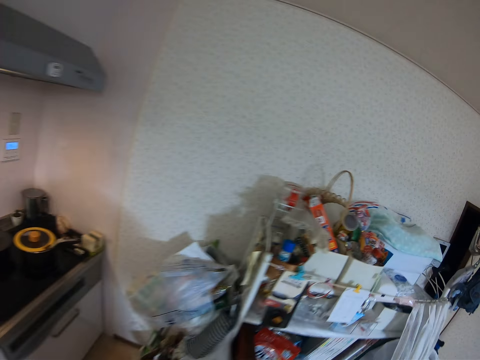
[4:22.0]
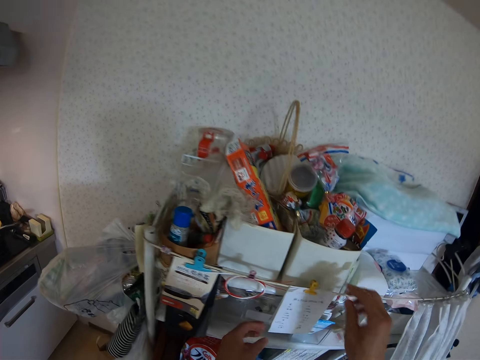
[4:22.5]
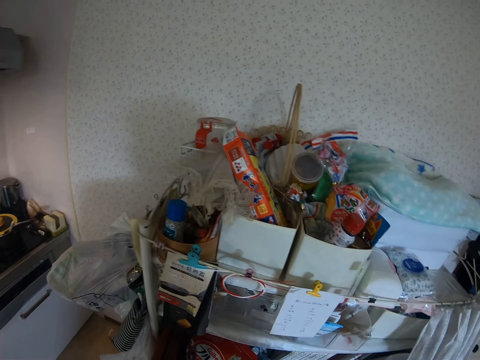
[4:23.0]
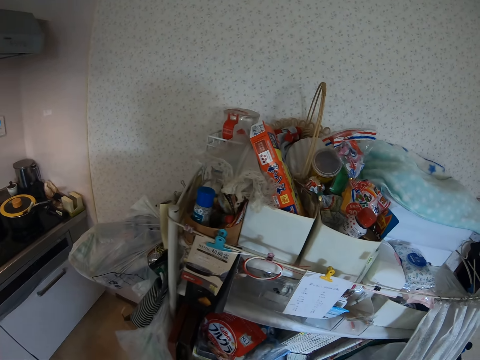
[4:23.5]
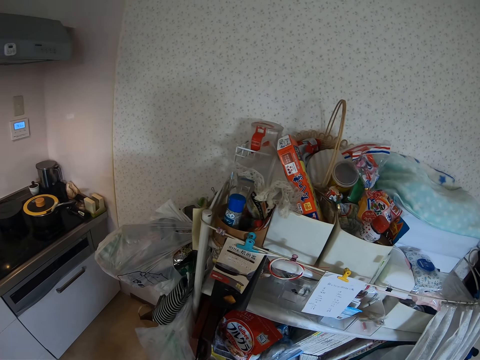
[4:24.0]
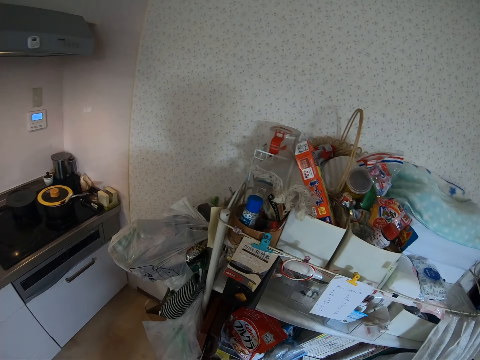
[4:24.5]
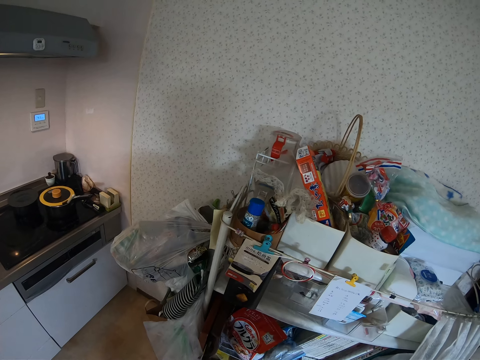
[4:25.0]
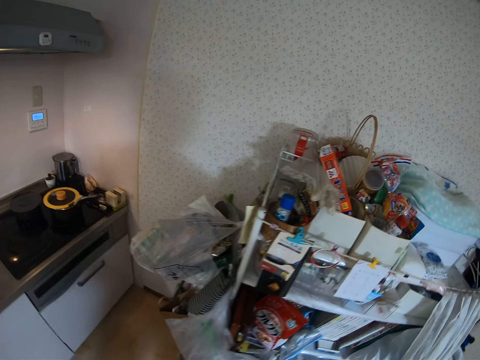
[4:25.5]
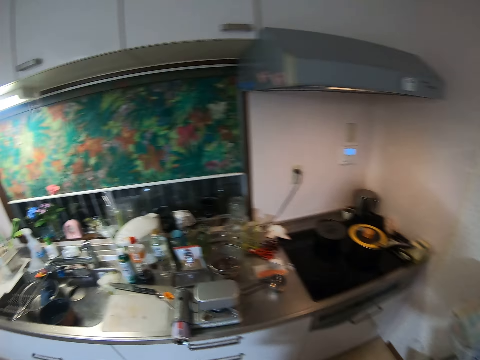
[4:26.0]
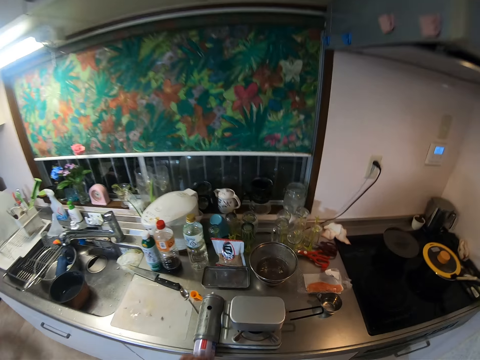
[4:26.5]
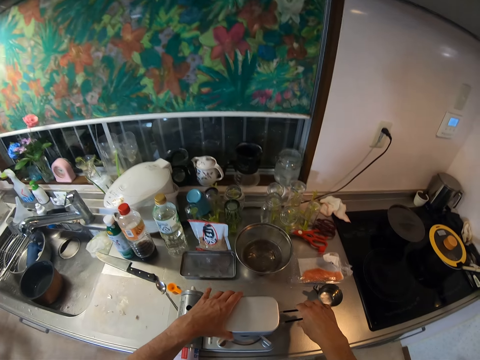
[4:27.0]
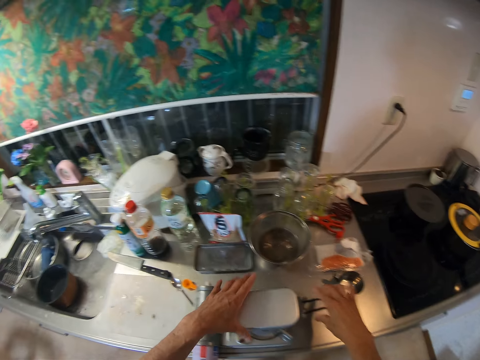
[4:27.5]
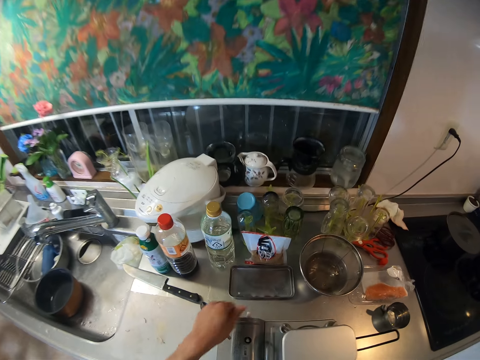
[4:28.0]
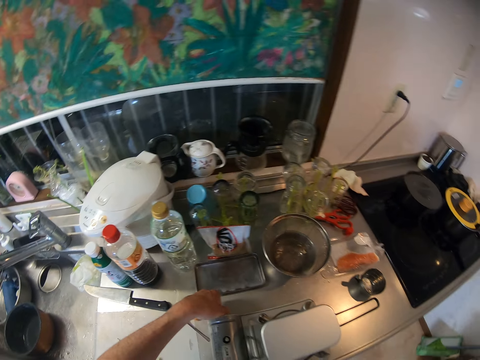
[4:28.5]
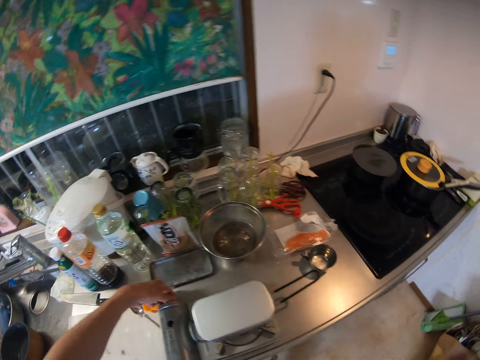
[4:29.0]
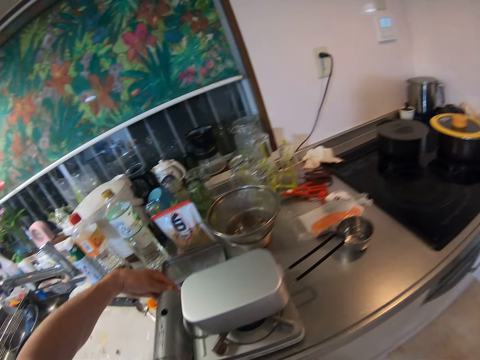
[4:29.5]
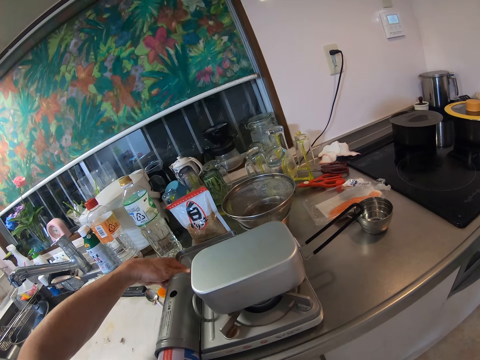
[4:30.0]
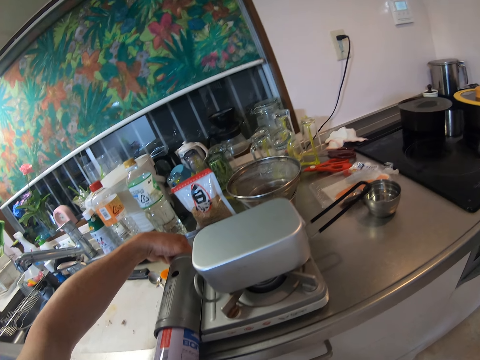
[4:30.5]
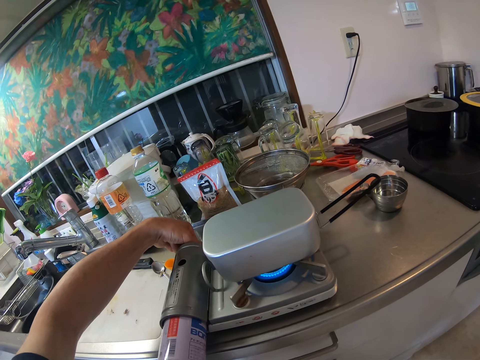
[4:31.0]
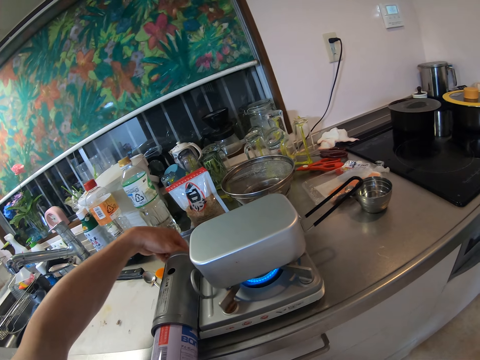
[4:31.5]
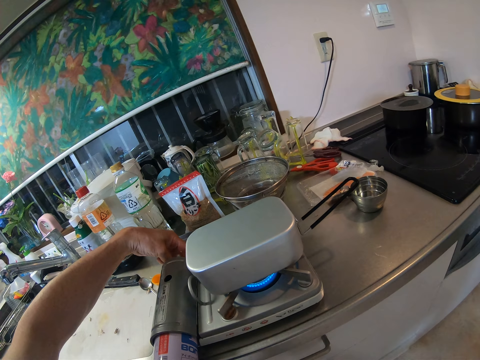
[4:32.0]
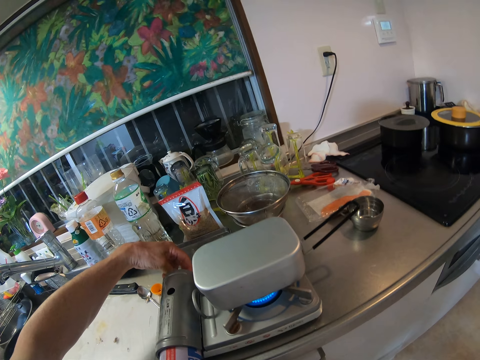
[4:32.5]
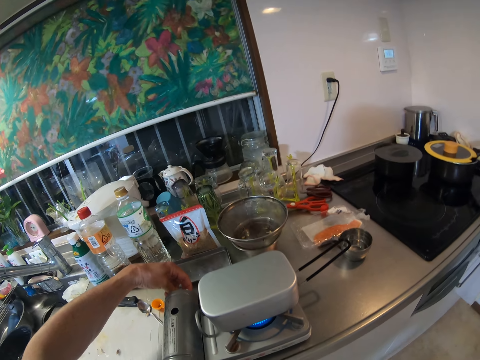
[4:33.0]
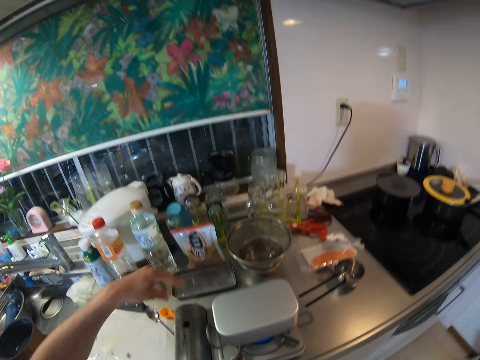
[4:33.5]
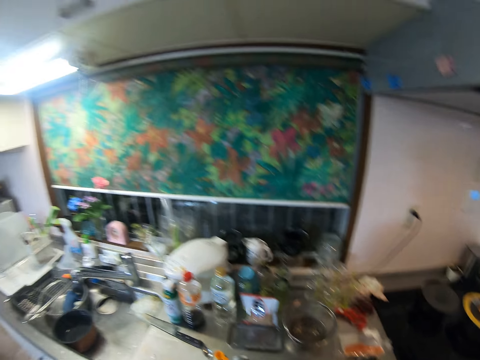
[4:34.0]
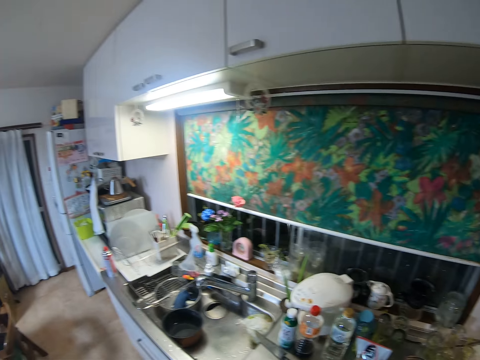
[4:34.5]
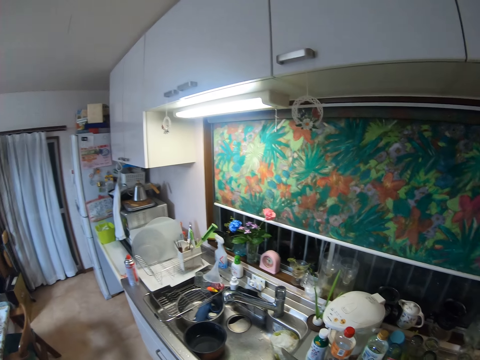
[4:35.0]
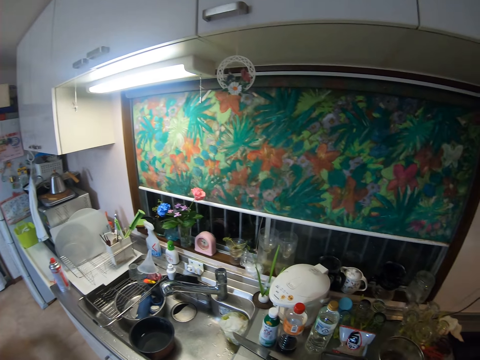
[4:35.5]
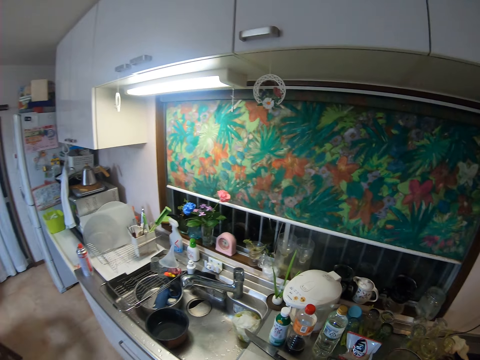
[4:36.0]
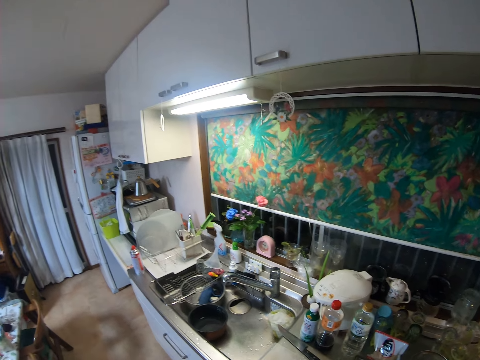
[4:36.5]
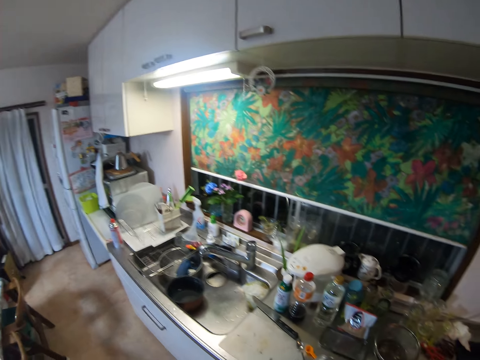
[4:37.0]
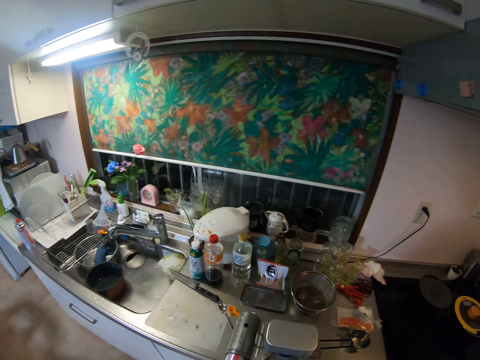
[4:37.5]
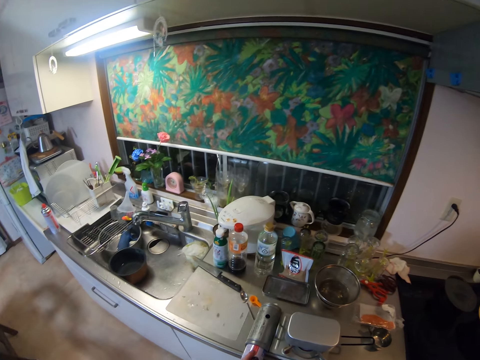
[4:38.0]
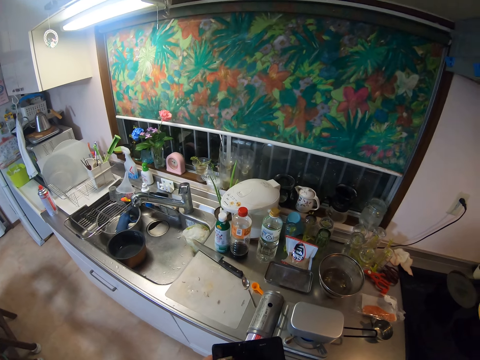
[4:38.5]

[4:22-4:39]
The camera wearer moves. He stretches his hand towards a paper. He touches the gas or cooker. He touches the pan on the cooker. He turns on the cooker.

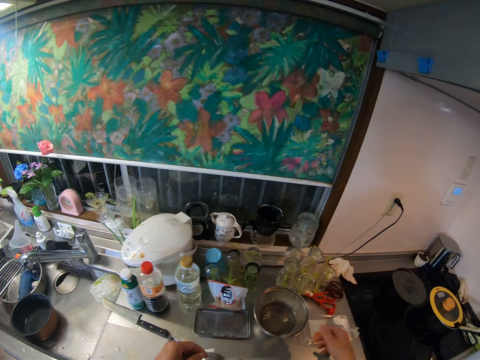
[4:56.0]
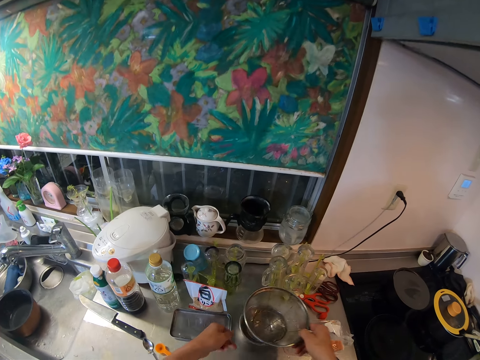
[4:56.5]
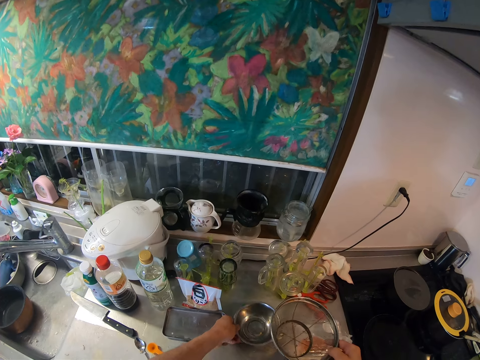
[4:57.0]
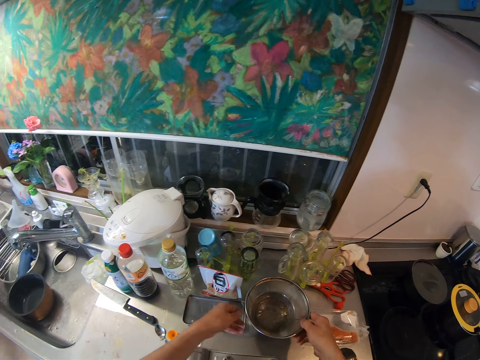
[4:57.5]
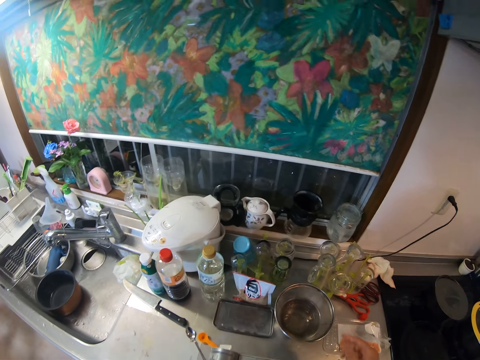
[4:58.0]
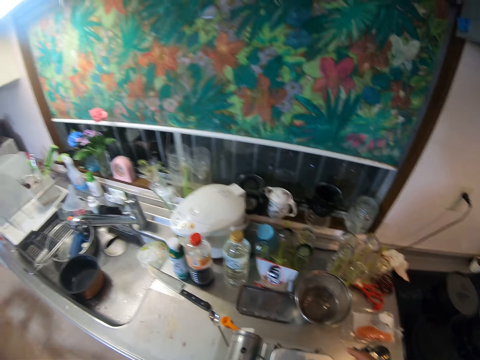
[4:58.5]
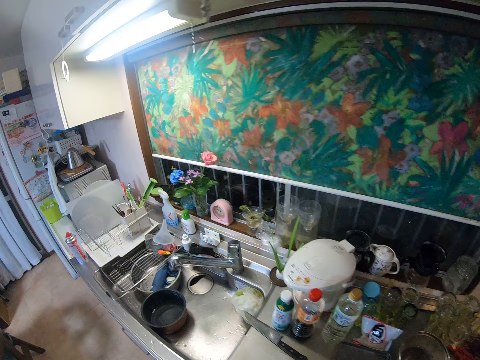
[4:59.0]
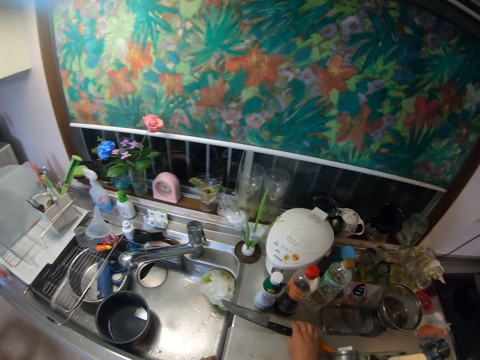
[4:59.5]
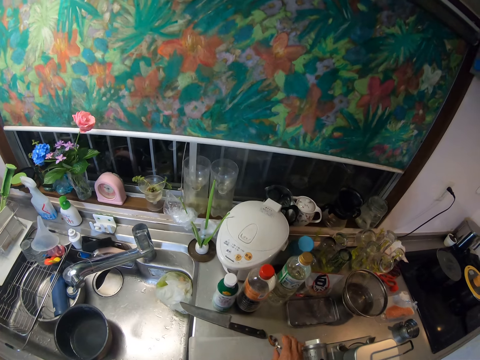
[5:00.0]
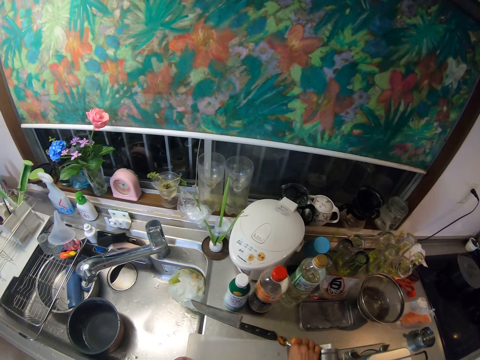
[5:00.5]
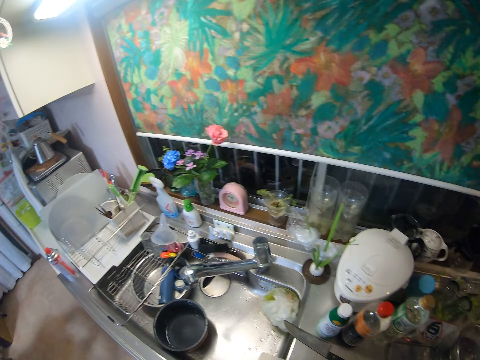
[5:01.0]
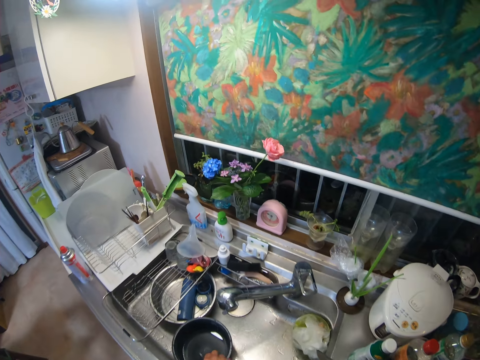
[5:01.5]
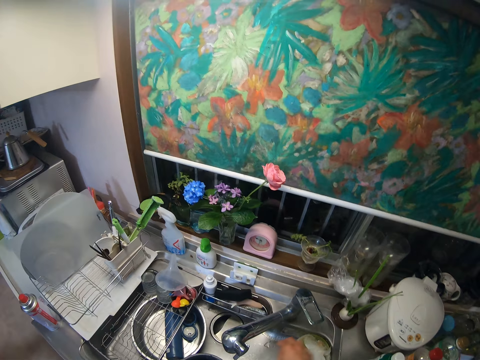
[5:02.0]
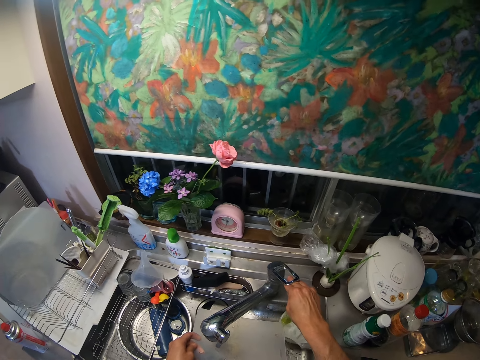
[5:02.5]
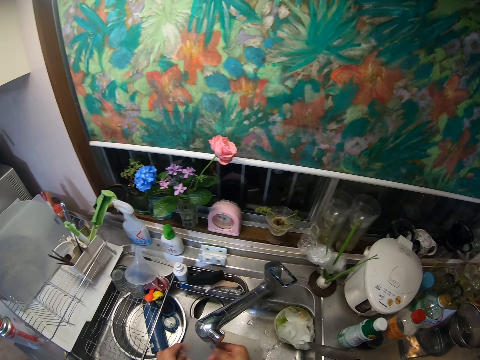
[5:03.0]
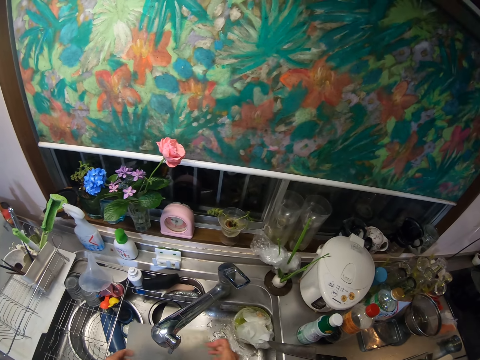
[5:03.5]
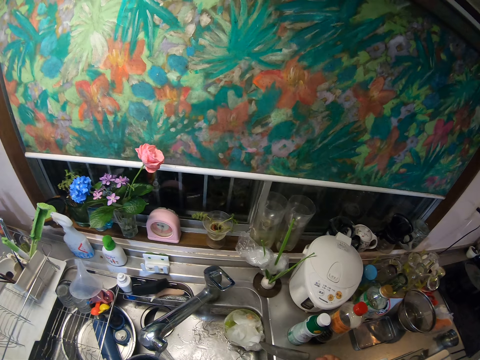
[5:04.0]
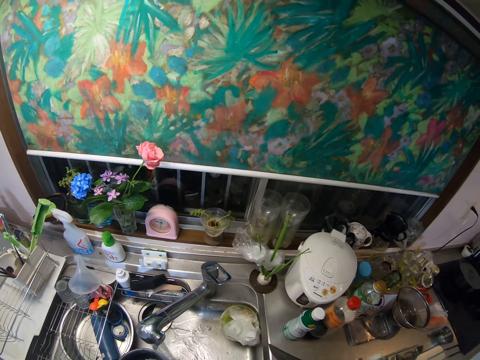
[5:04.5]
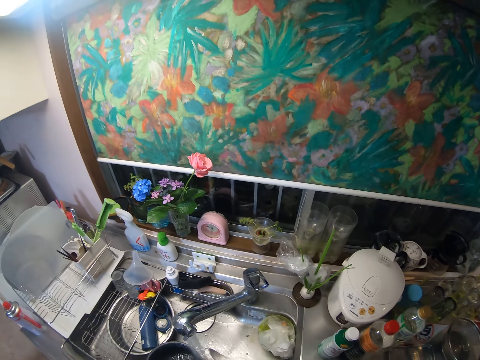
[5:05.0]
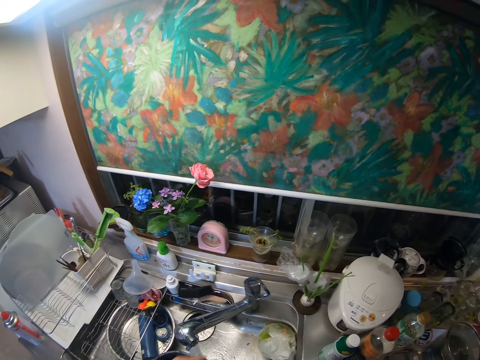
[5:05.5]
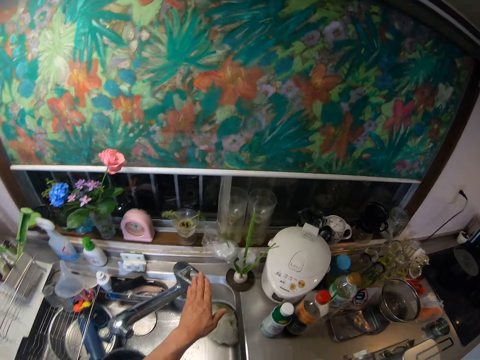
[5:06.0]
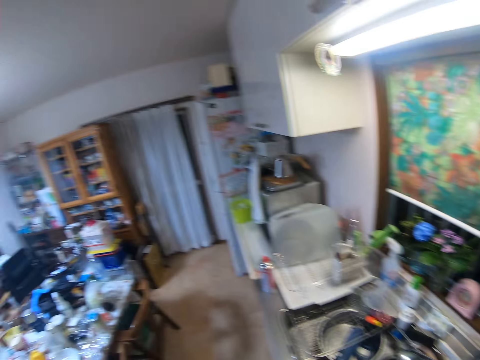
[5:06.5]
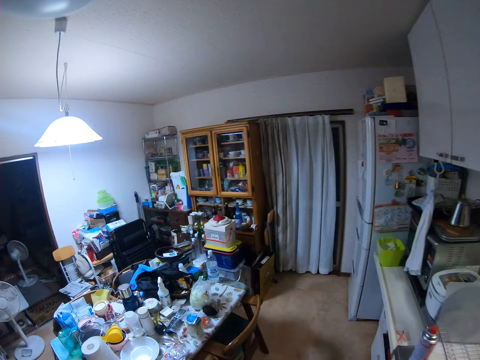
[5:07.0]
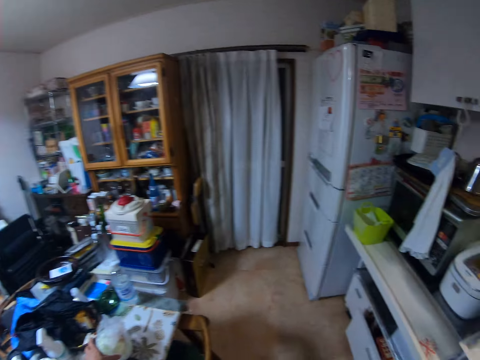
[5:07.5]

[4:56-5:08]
The camera wearer picks up a sieve from a bowl. They touch the bowl. They put the sieve on the bowl. They pick up a spoon from the kitchen slab. They put the spoon in the sink. They turn on the faucet. They rinse a cutting board. They pick up the transparent board. They turn off the faucet. They wash the knife.
